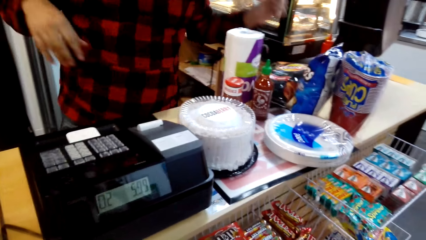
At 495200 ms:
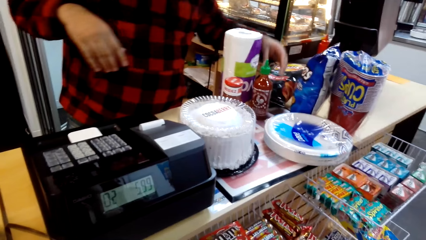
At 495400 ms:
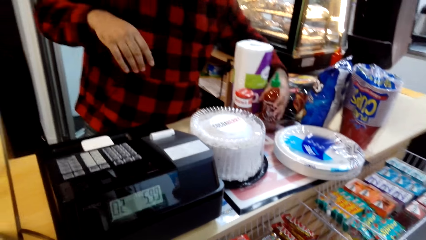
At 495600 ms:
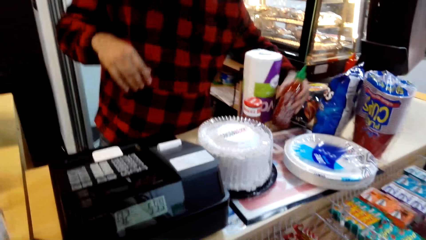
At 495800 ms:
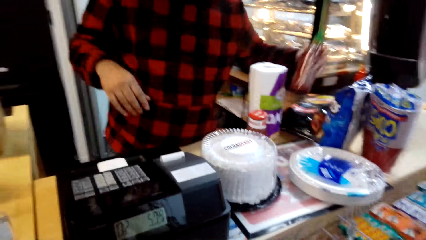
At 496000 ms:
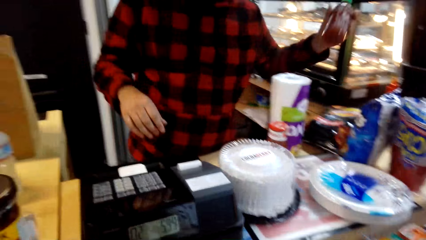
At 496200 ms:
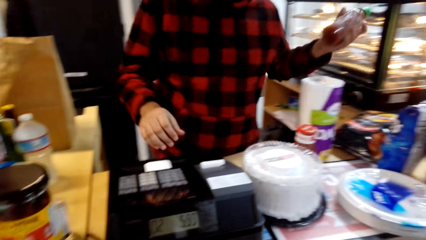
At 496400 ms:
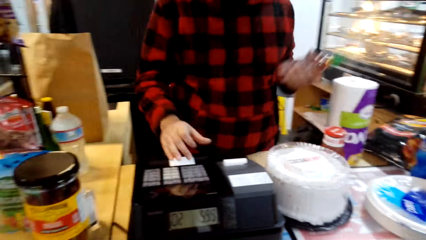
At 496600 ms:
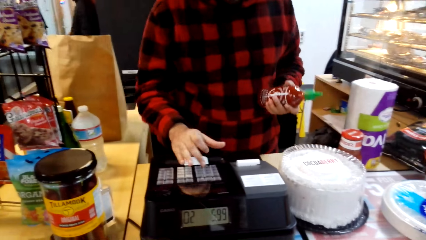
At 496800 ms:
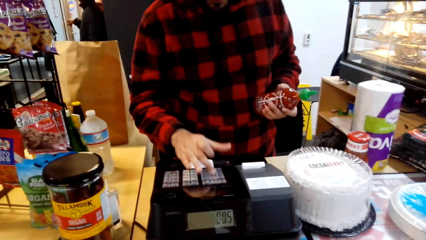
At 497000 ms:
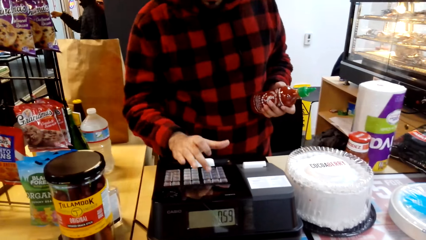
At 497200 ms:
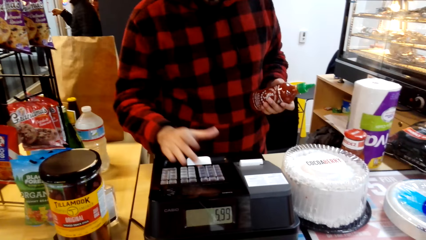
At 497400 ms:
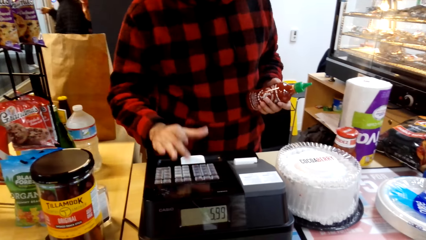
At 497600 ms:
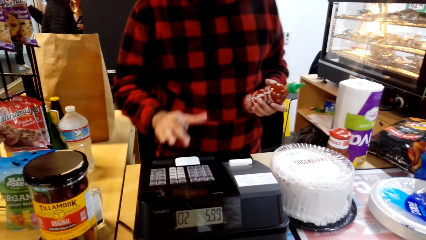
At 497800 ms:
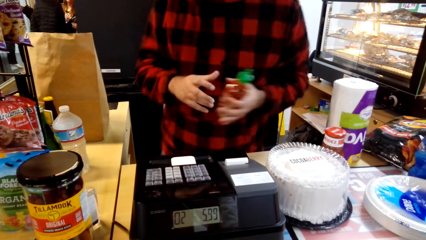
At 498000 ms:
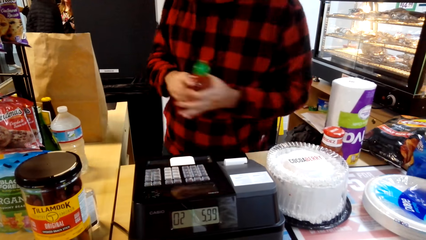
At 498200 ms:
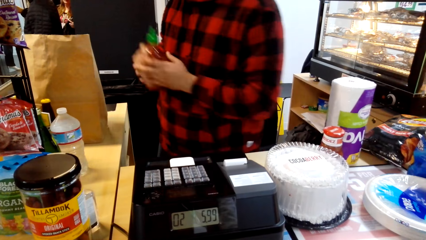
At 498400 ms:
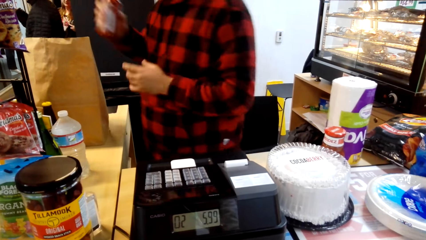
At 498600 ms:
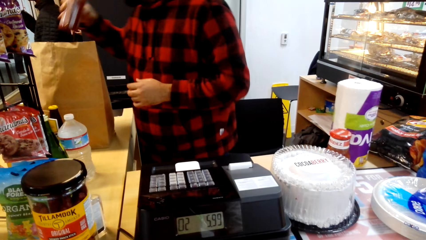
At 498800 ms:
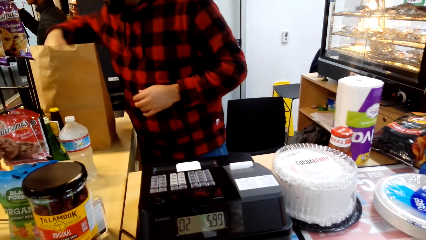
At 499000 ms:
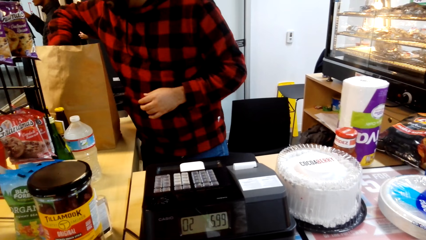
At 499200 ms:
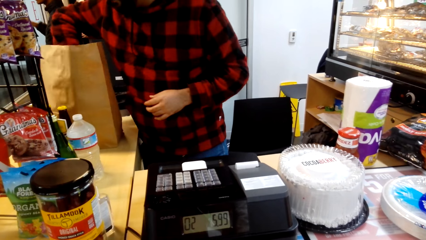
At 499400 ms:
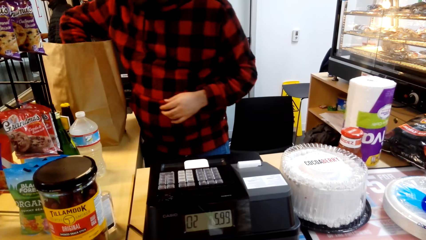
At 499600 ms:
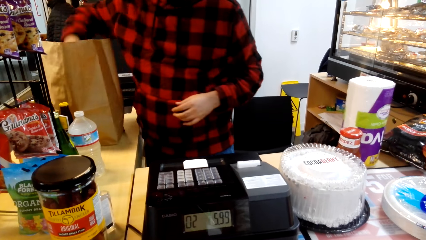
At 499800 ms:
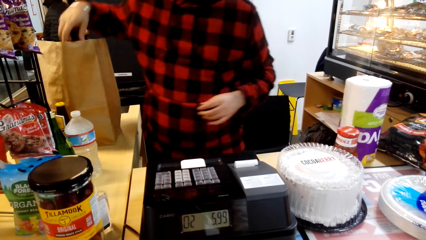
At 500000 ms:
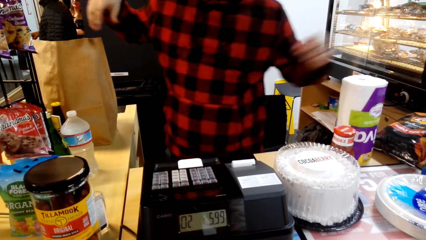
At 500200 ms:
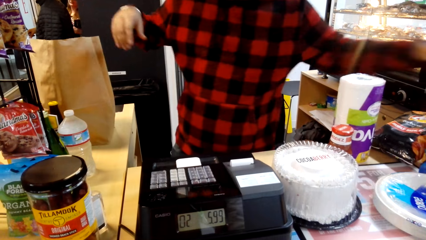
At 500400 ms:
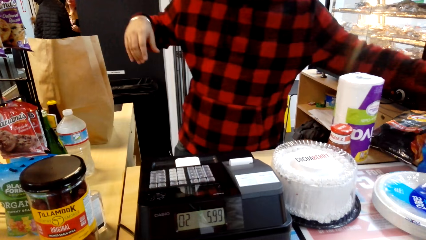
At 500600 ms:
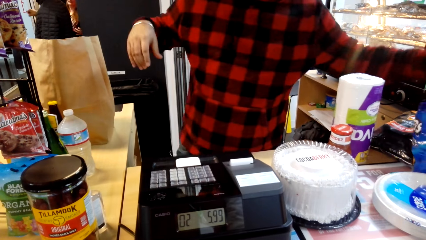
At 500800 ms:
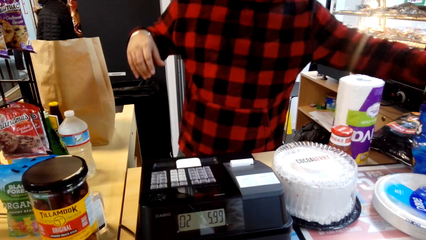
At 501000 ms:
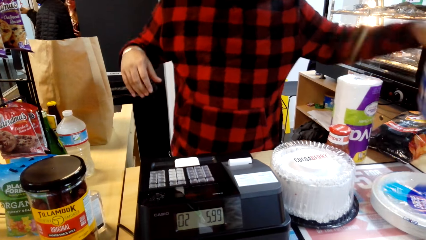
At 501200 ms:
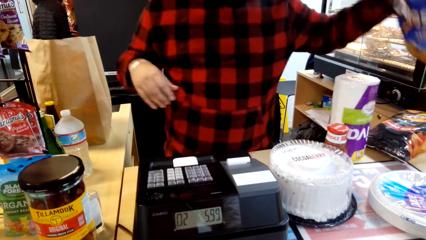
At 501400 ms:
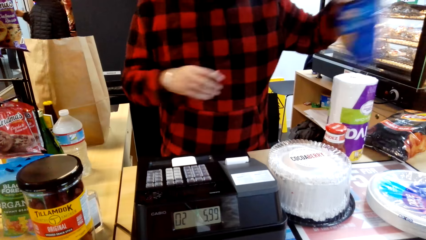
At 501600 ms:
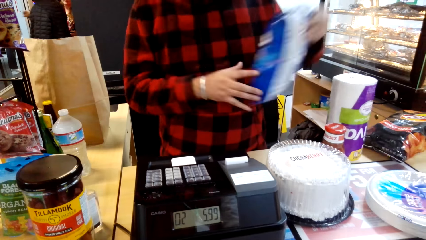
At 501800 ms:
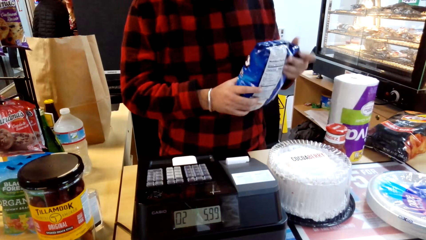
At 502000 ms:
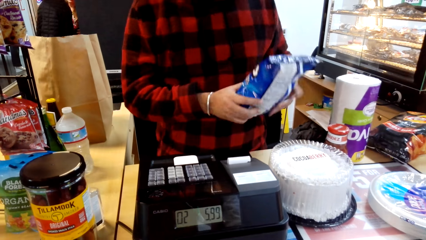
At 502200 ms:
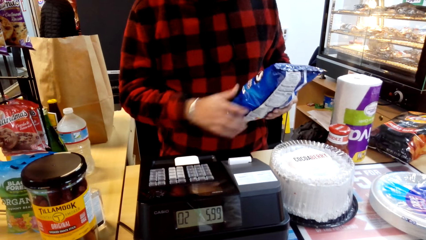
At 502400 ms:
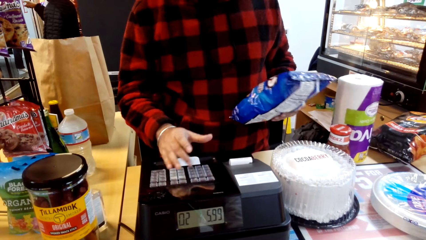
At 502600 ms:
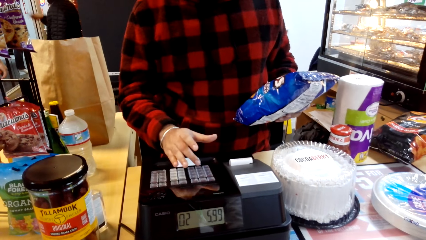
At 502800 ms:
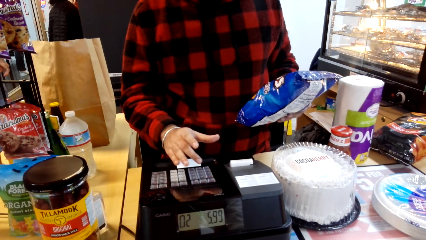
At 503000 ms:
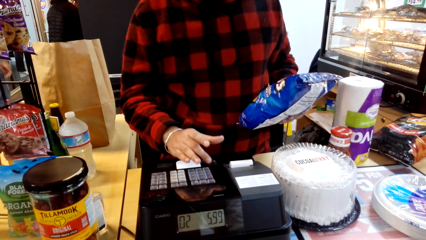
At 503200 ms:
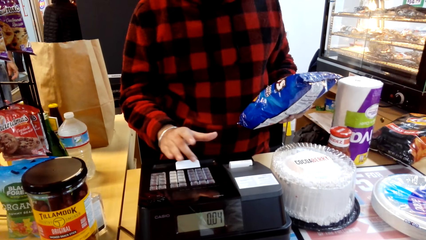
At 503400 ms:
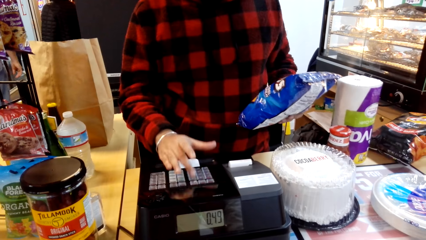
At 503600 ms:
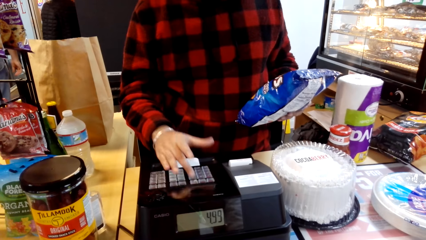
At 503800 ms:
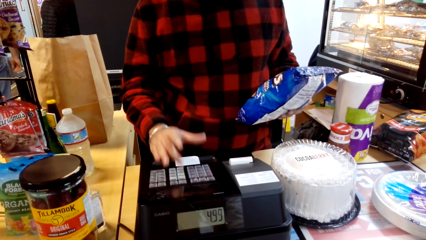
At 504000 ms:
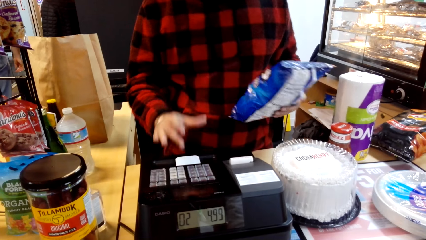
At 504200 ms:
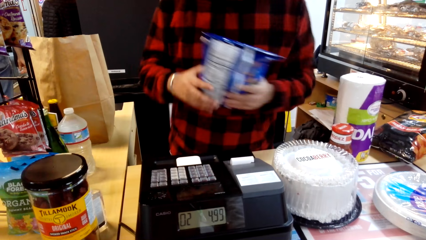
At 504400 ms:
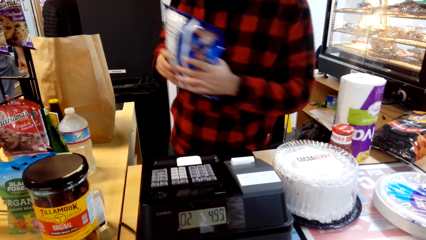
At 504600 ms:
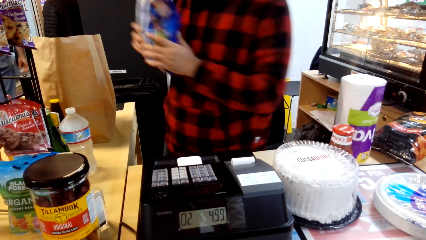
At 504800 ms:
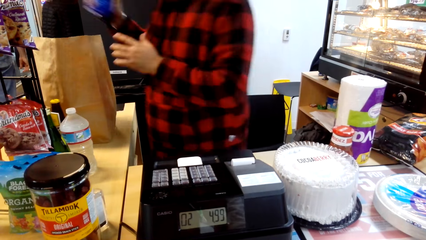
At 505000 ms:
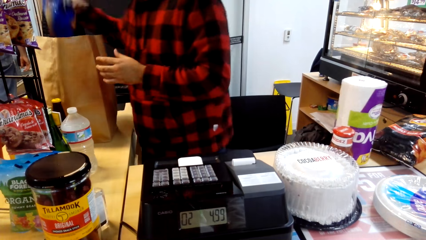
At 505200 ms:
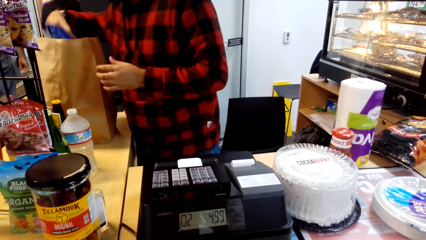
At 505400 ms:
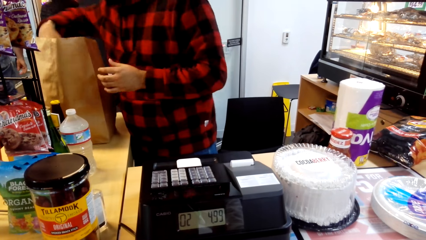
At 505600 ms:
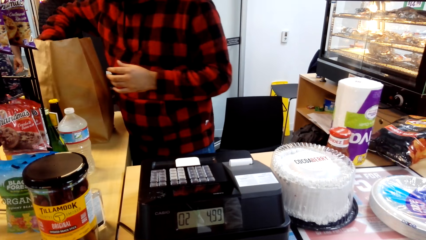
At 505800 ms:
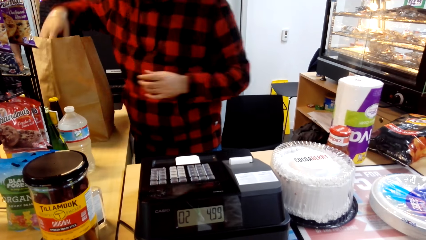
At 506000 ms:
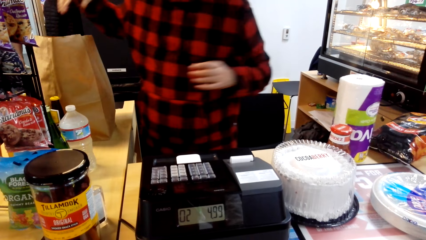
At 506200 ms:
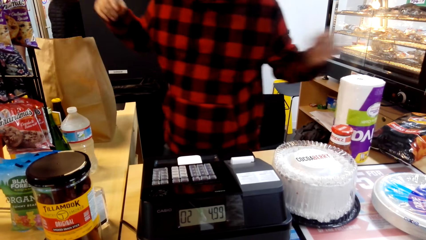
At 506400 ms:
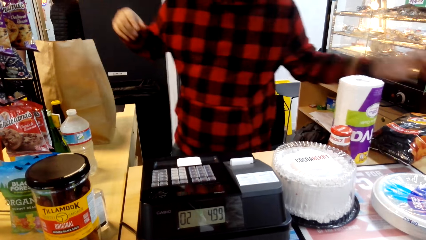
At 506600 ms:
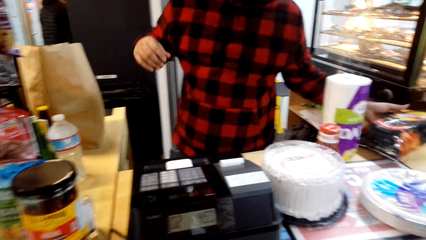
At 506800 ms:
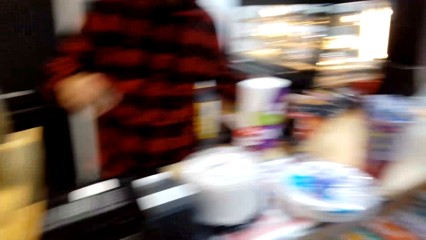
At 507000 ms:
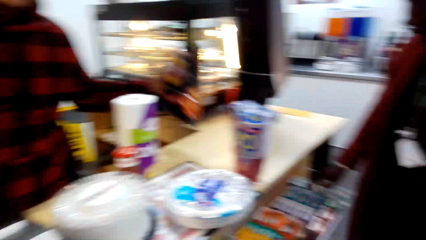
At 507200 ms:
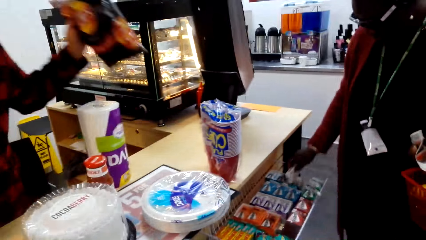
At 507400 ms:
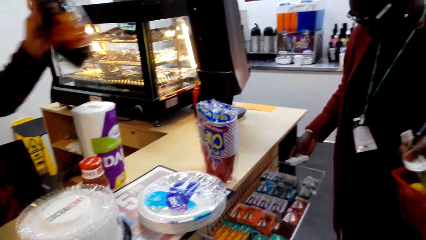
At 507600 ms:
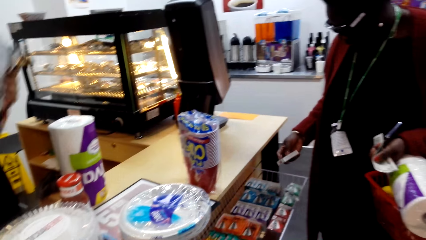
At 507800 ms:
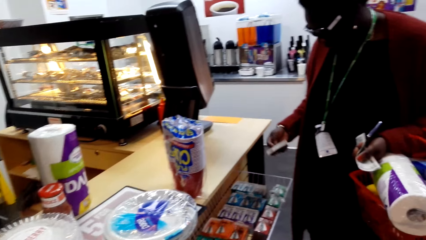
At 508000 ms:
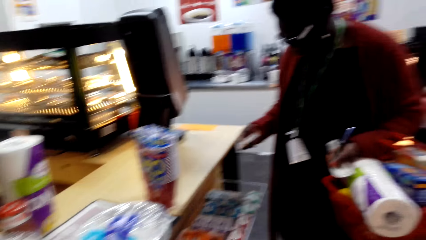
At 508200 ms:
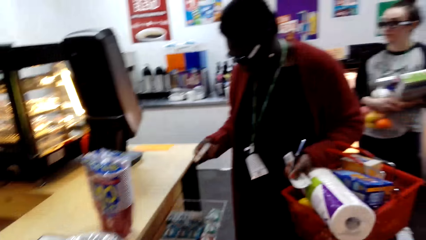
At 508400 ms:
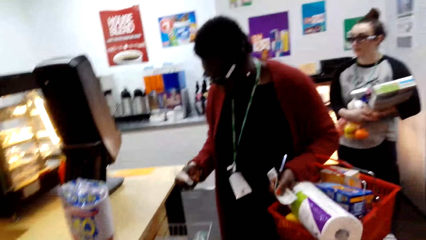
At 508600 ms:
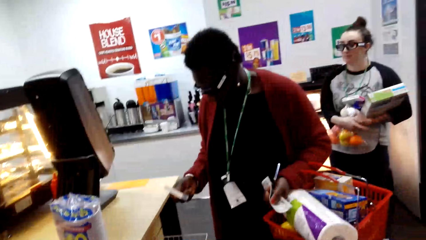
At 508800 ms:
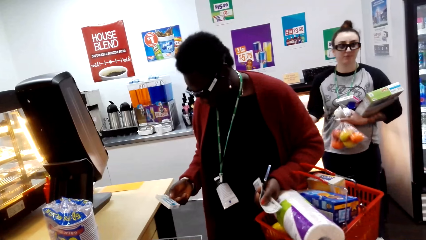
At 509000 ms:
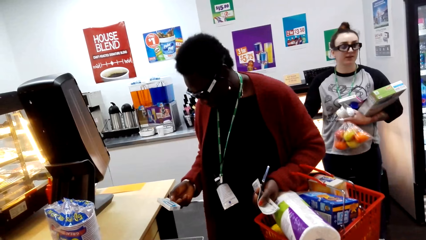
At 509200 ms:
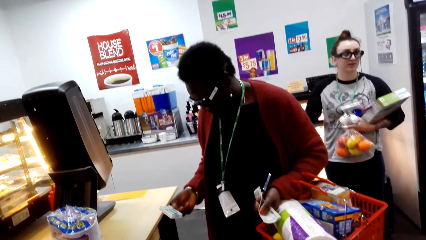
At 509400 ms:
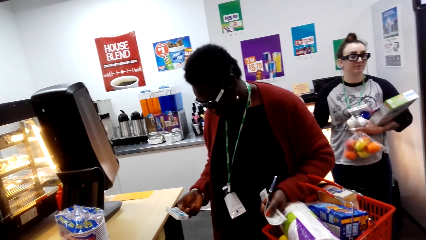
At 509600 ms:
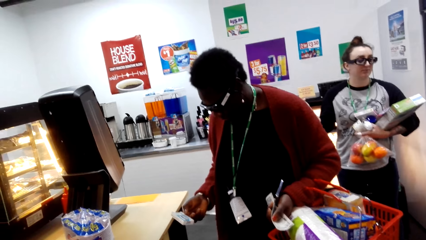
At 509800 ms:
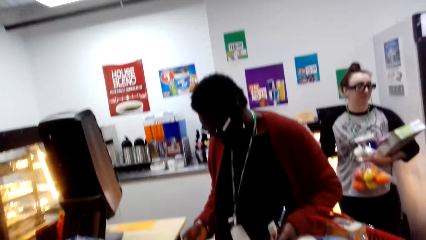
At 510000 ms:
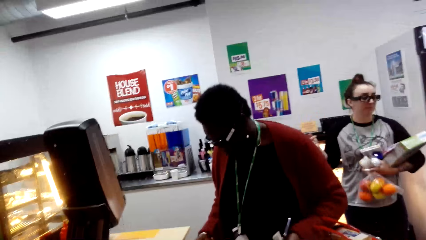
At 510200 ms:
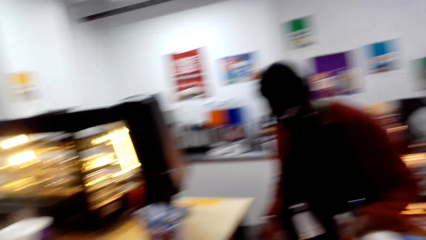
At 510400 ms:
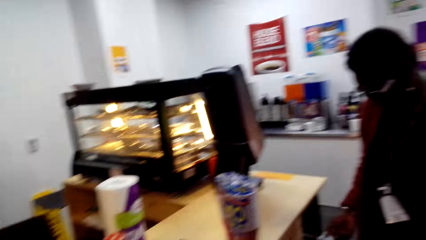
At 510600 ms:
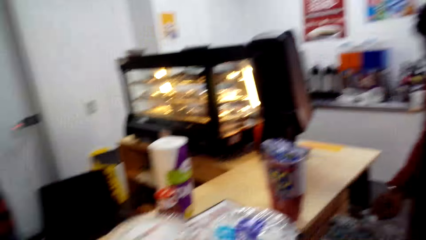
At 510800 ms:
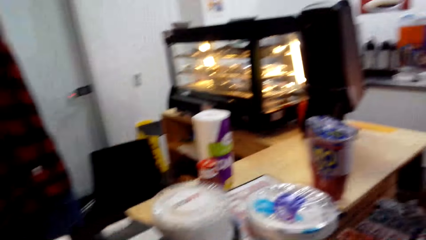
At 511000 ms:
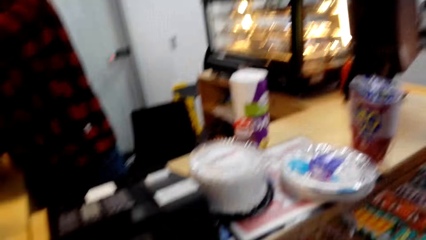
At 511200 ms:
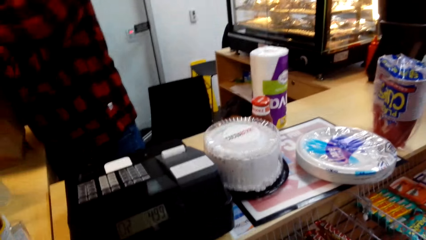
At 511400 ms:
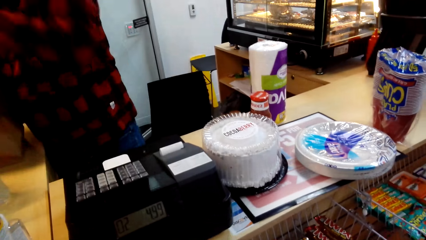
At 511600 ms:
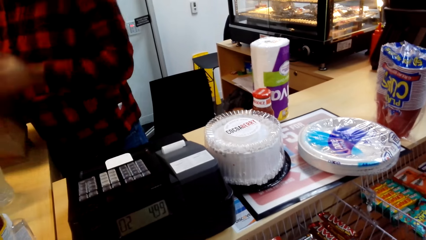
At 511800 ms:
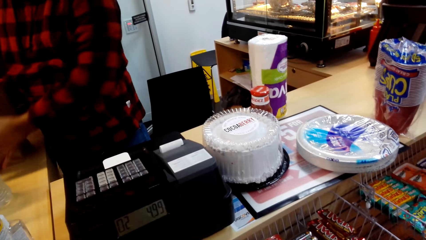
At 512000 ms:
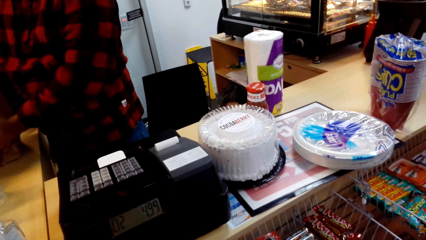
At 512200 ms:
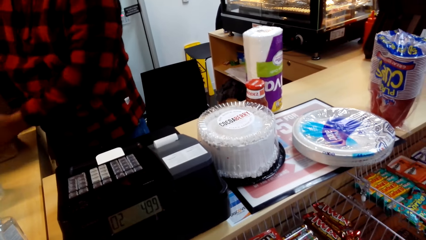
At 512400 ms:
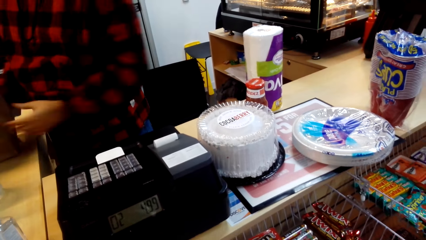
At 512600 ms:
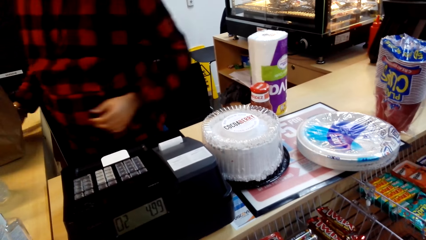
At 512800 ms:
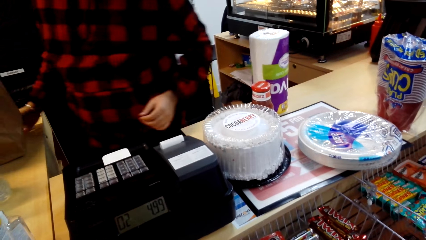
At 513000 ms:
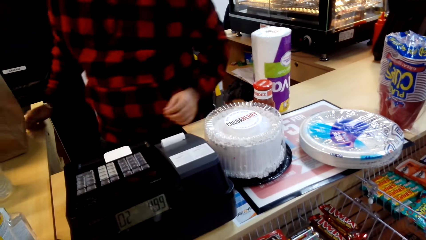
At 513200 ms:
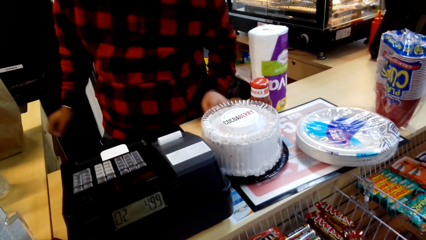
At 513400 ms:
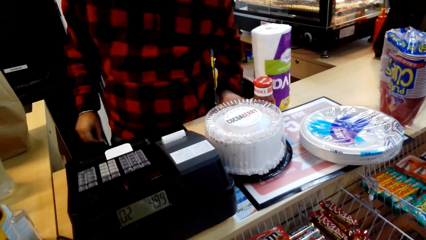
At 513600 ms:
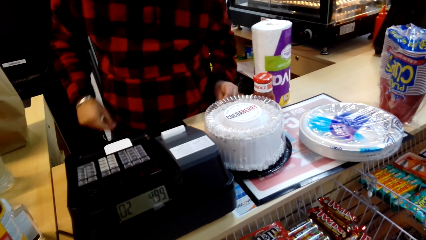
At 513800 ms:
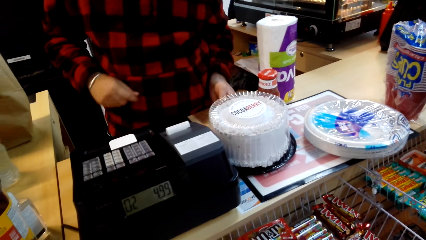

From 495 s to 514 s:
The cashier presses buttons on the cash register and holds a bottle of sauce. The cashier packs the bottle of sauce. The cashier presses buttons on the cash register and holds a bag of crisps. The cashier packs the crisps inside a paper bag. A woman picks up a packet of gums. The cashier holds a snack. The cashier packs the snack inside the paper bag.
